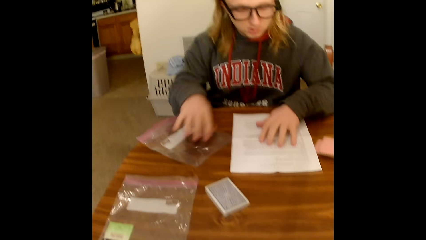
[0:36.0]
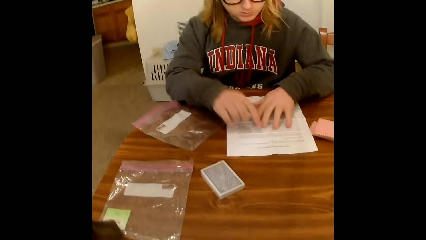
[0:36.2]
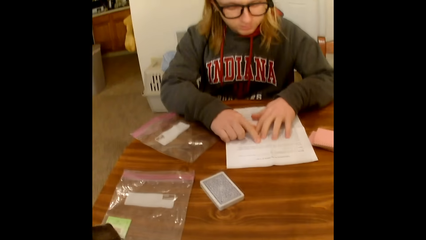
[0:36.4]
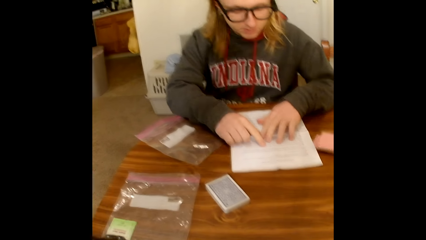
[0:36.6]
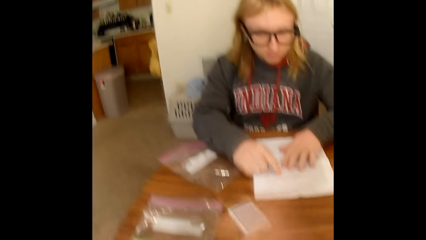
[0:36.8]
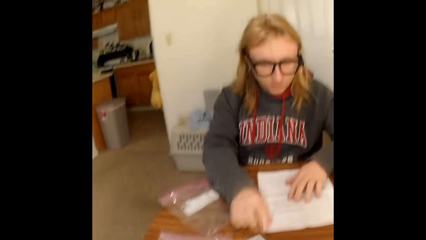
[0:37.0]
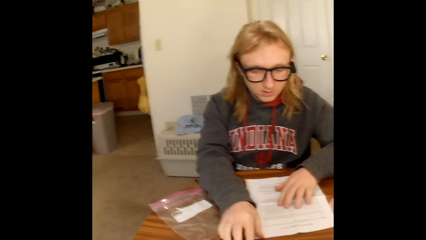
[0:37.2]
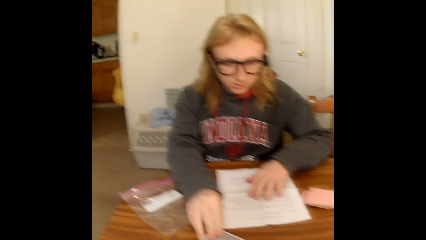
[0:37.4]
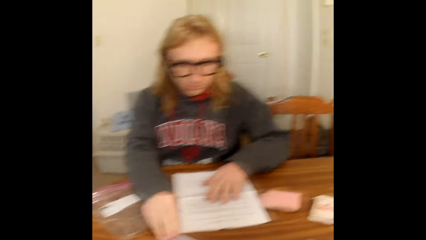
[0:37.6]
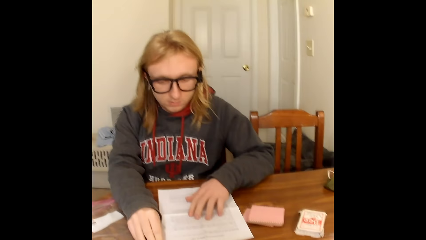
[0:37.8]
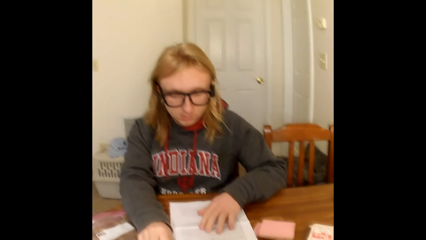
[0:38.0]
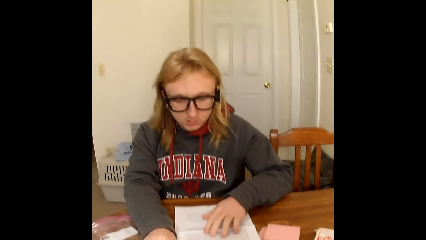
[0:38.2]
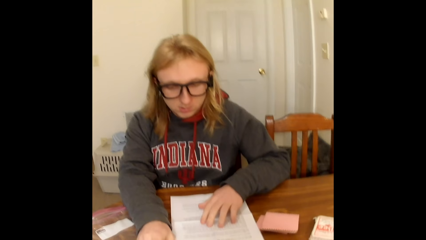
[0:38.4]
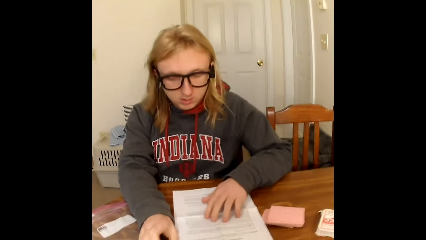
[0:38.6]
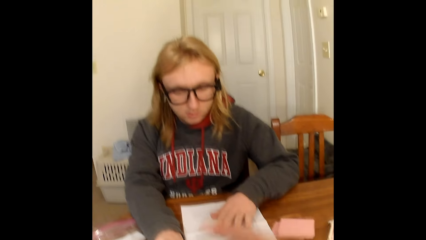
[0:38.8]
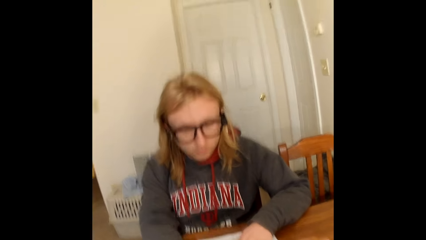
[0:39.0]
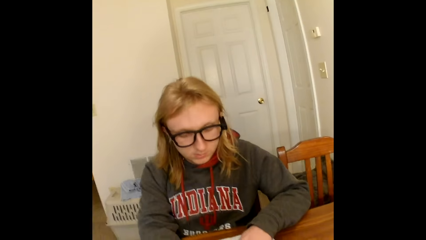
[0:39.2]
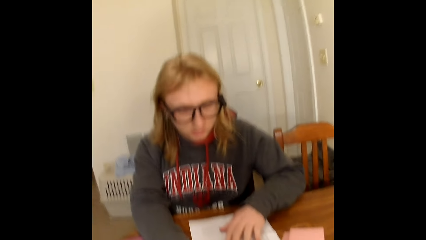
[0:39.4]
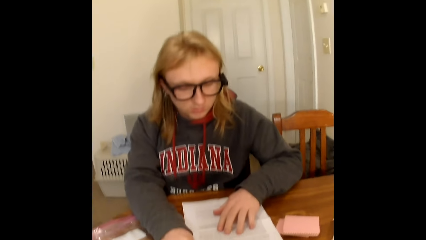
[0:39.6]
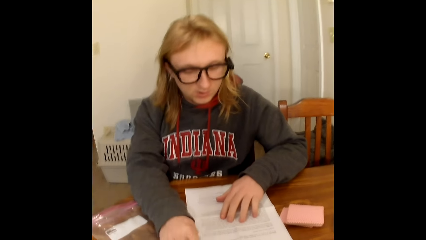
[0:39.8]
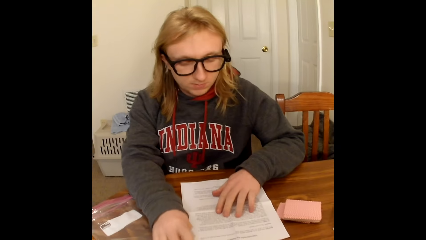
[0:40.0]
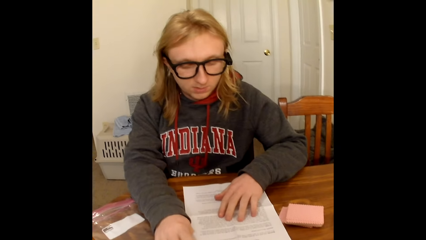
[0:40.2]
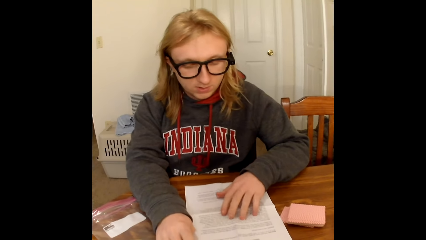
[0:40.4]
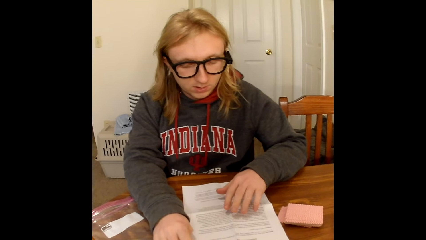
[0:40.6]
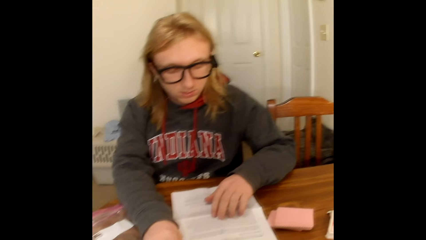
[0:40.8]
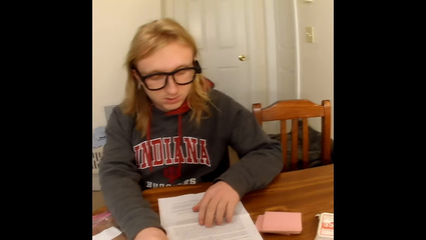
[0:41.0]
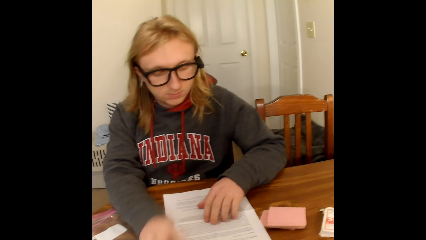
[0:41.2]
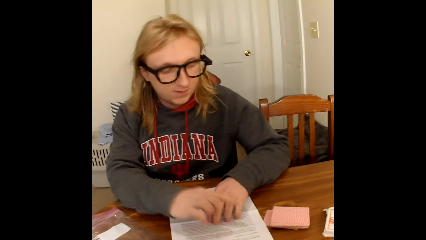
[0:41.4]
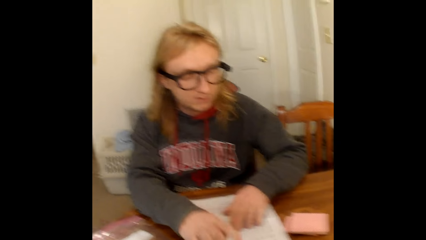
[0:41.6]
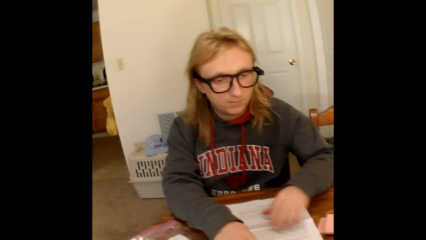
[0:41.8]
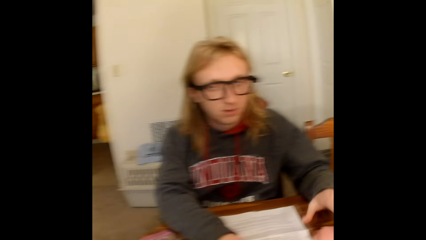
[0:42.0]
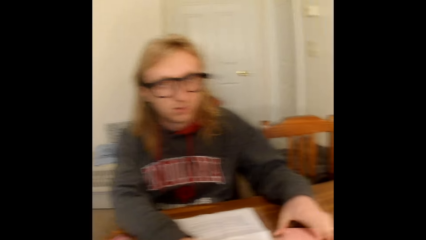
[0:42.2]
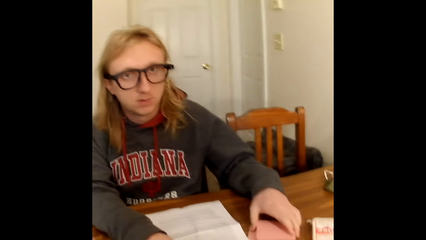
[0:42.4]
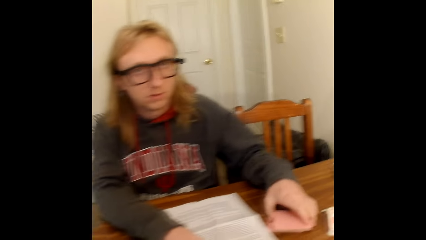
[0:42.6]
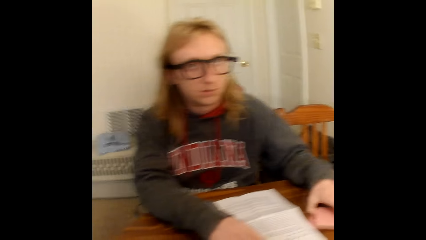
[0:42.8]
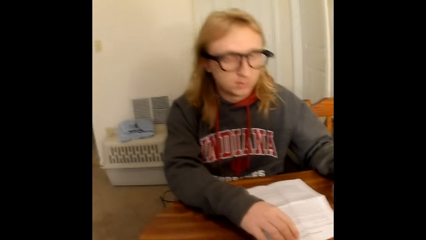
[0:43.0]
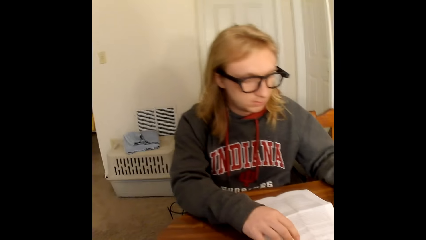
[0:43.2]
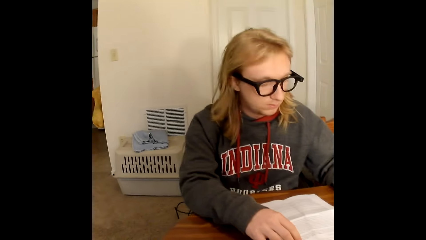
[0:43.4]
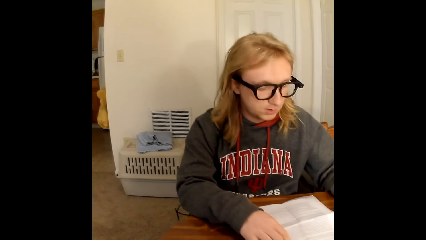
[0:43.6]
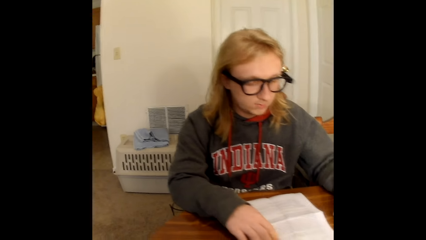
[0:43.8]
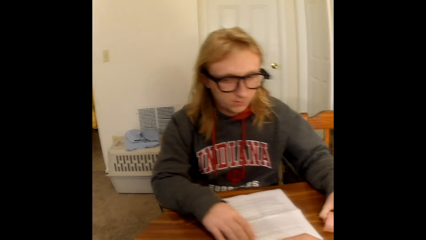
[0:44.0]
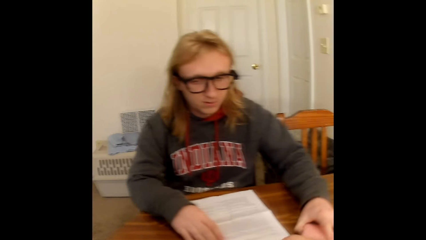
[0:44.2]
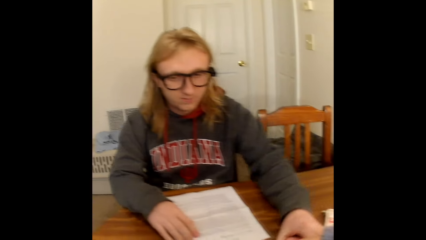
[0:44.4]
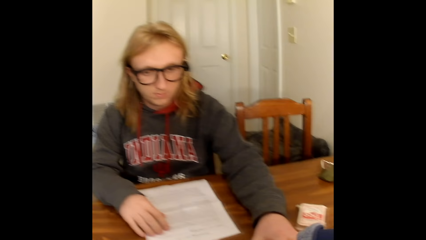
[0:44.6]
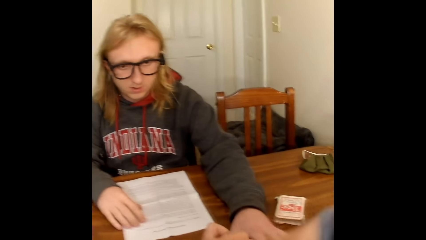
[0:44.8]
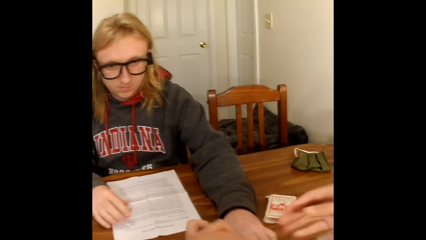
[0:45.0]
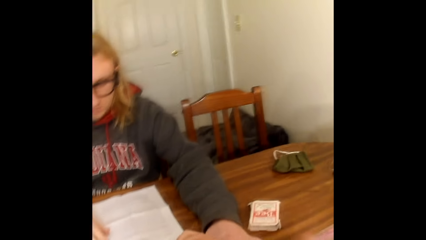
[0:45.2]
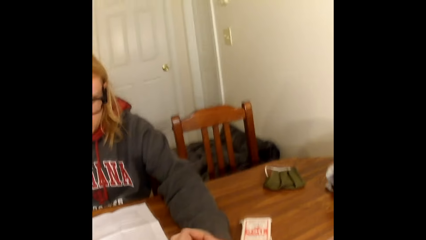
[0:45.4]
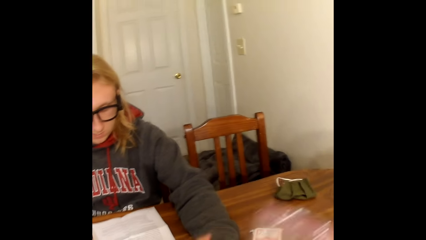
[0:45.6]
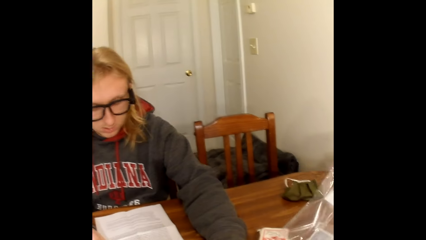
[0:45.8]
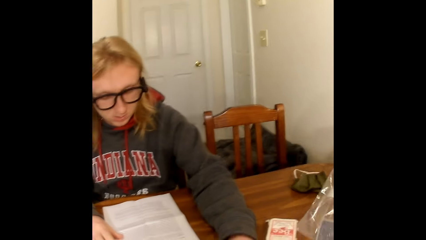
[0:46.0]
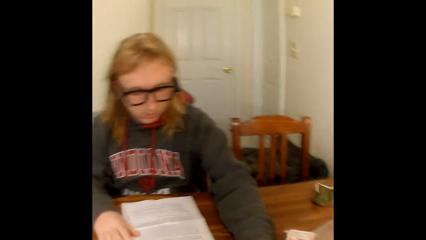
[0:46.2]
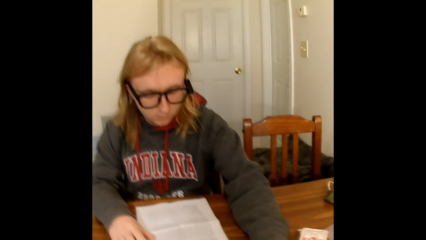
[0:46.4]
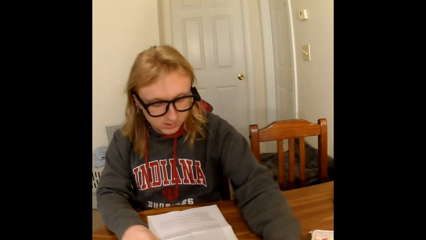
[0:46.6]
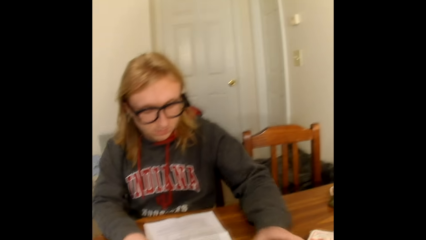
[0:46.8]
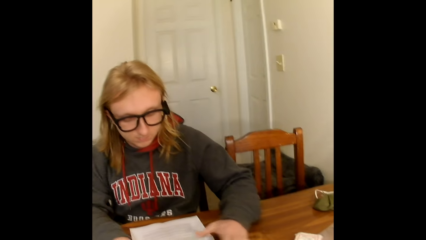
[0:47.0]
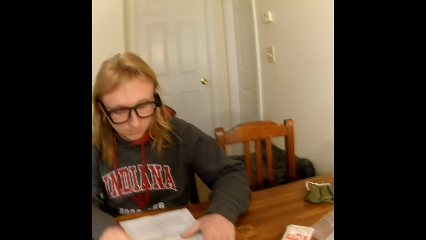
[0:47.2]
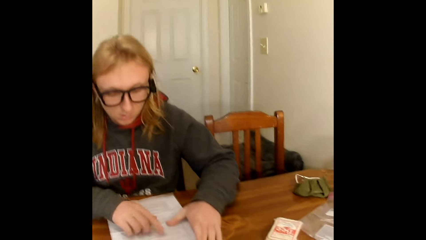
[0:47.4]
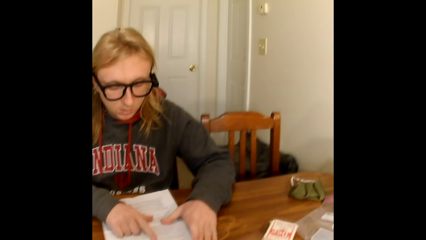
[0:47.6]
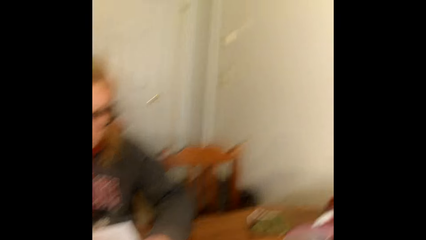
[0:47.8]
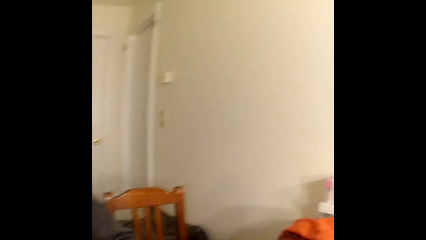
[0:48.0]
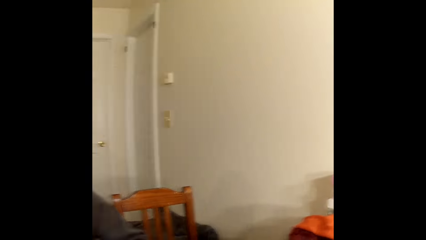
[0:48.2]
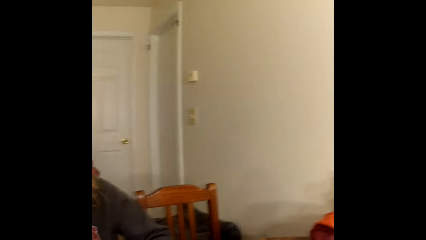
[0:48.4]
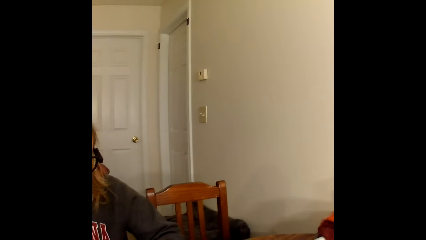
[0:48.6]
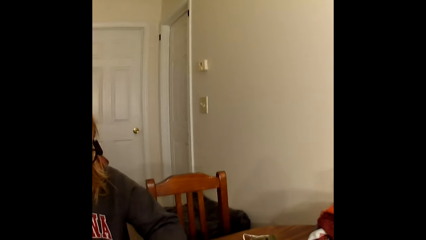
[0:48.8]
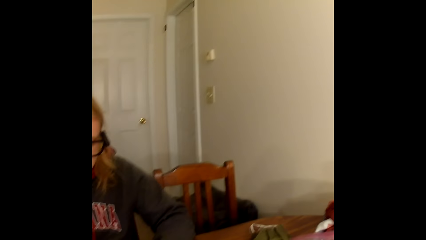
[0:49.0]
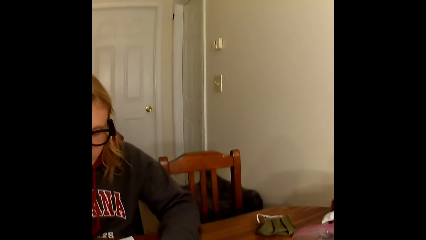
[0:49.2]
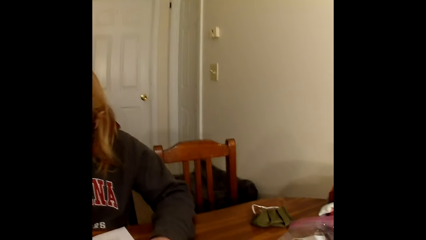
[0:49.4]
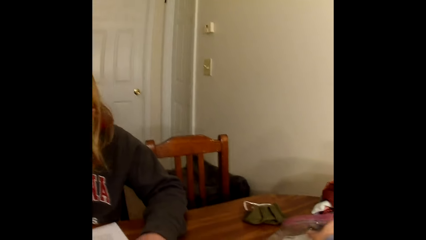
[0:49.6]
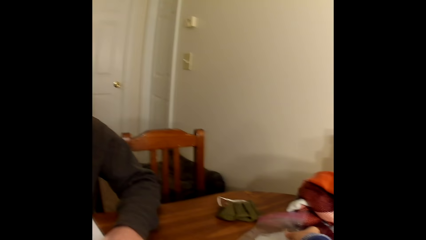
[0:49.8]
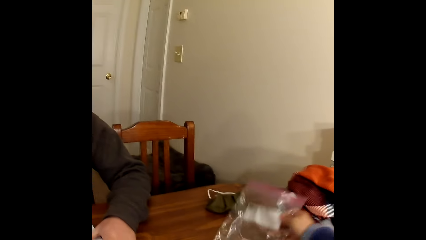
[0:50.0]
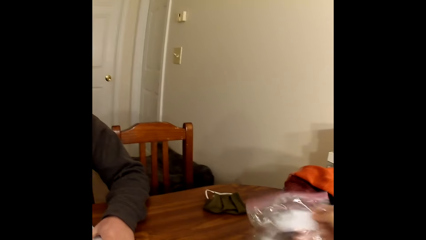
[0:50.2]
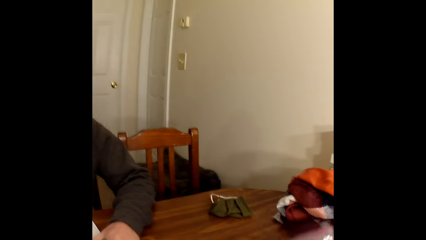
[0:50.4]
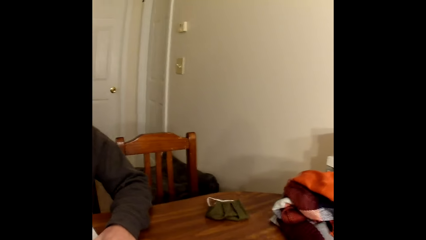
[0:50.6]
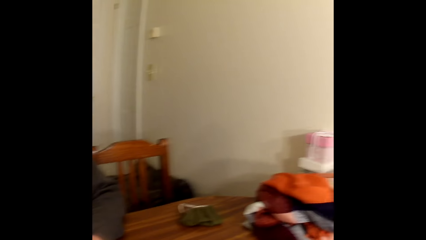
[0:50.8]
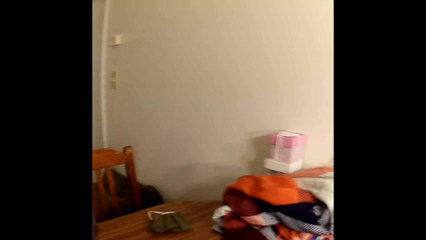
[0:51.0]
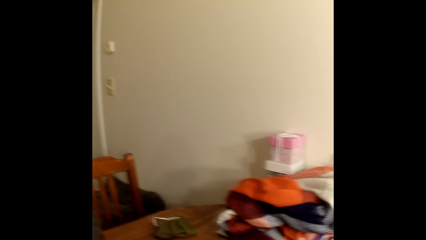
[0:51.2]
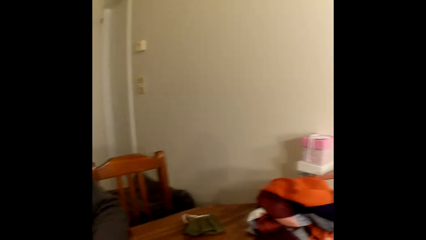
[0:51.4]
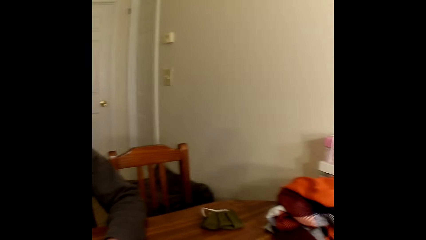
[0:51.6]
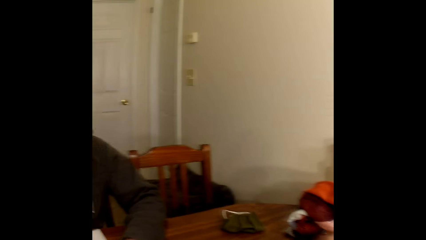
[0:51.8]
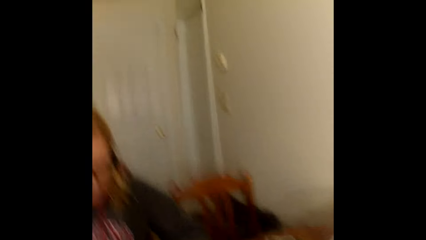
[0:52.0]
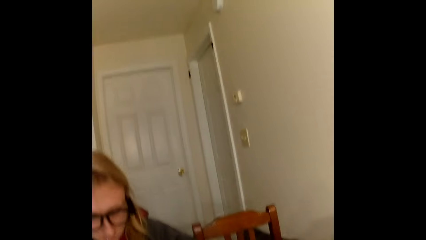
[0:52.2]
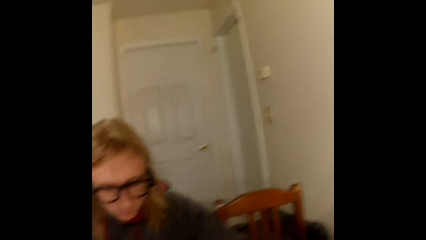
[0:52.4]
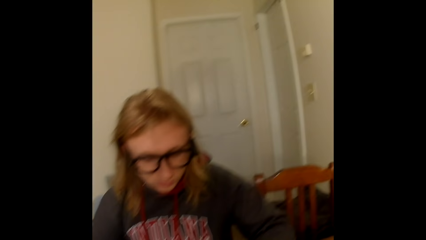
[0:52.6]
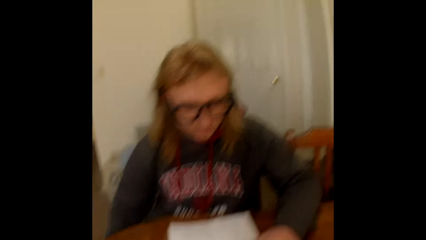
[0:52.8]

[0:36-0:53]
A man places his right hand on a paper on the table. The man reads through the paper on the table. The camera wearer interacts with the man. The man touches a portion of cards on the table with his left hand. The man places his left hand on the paper on the table. The camera wearer picks up a plastic bag from the table with his right hand. He holds the paper.
